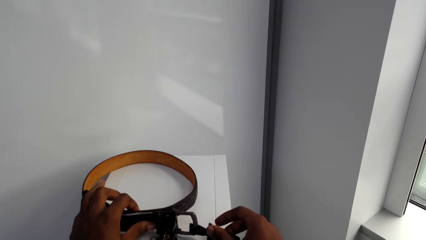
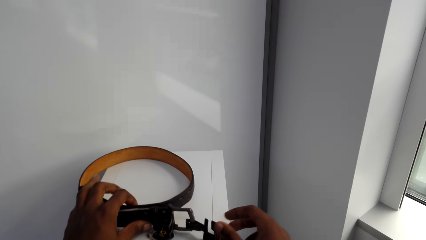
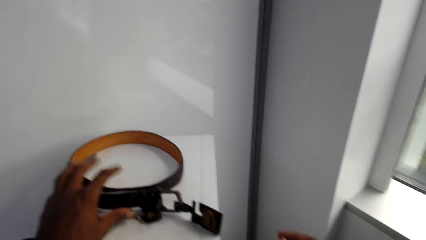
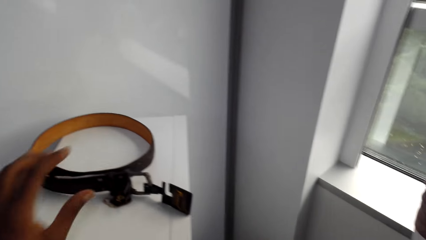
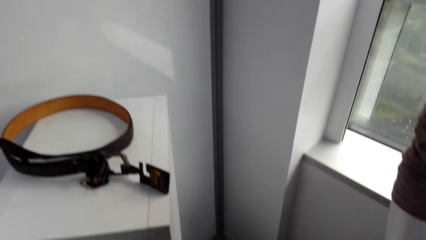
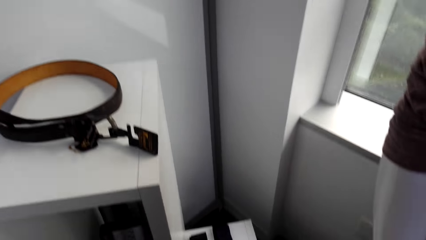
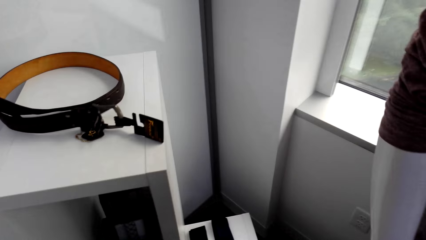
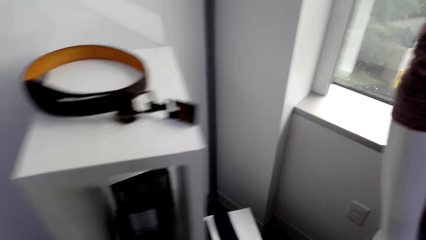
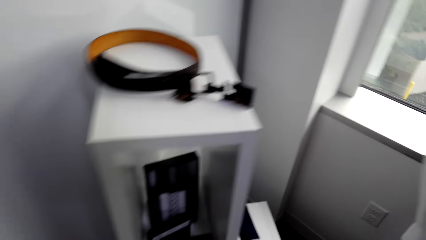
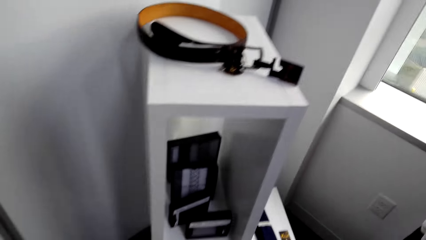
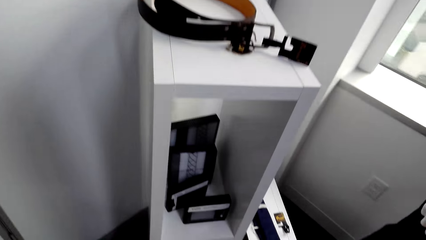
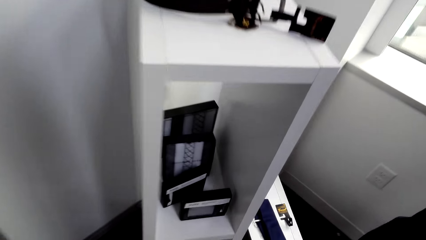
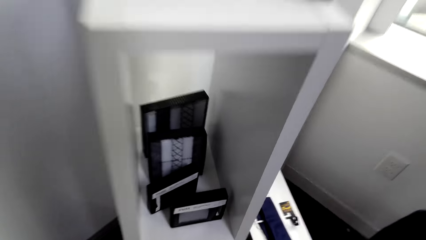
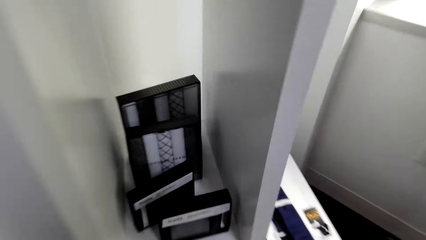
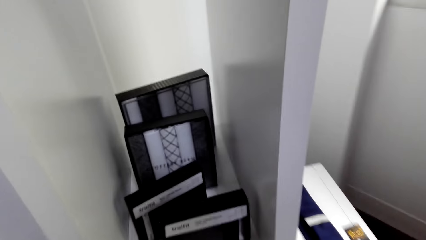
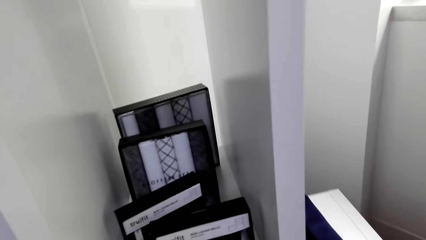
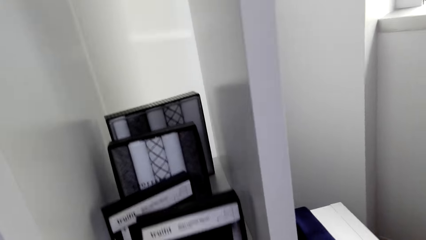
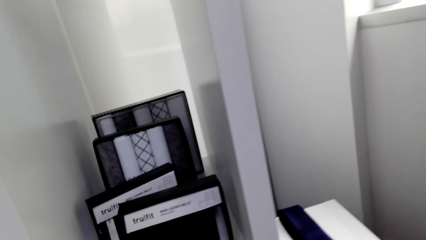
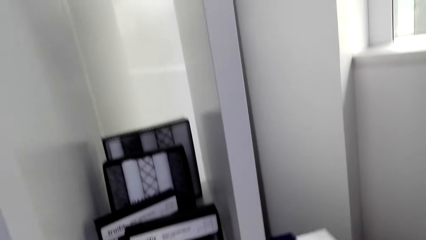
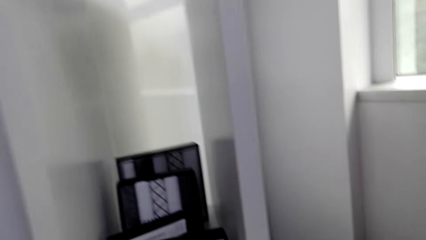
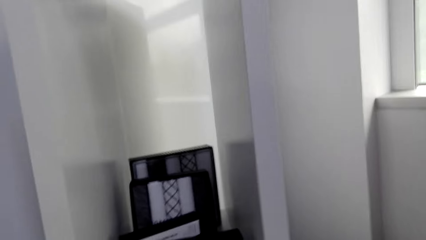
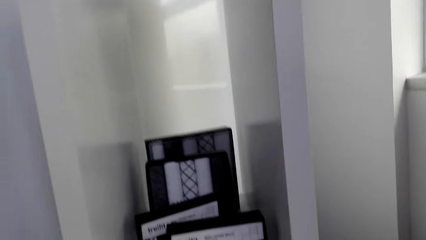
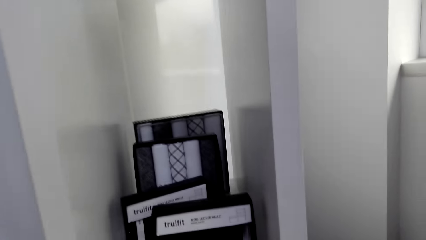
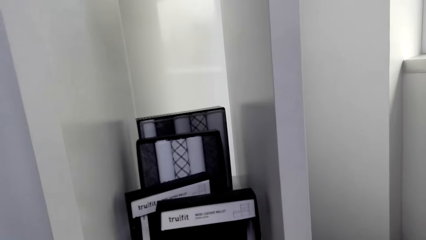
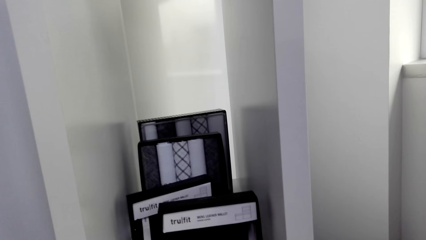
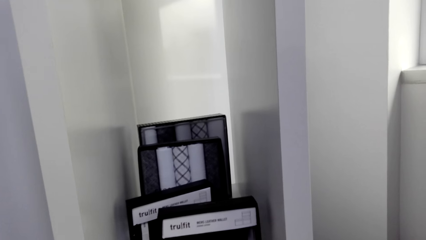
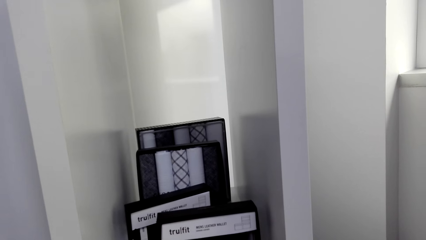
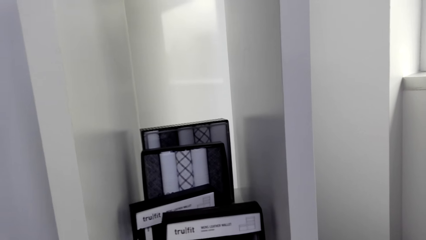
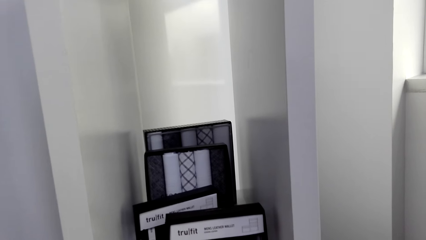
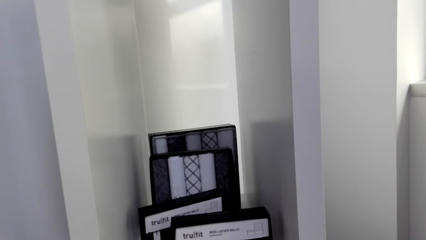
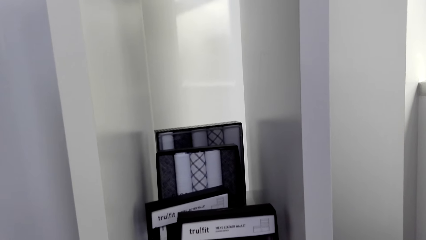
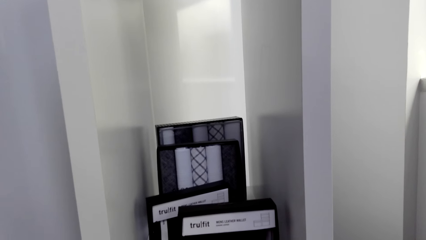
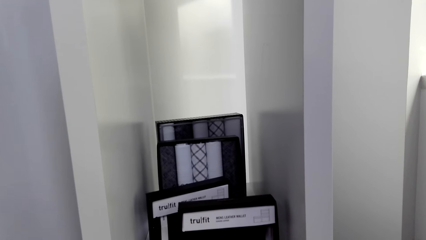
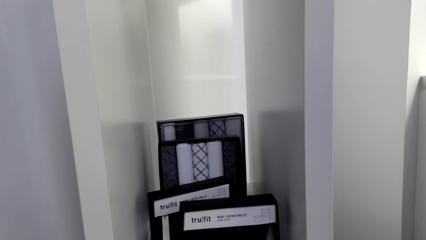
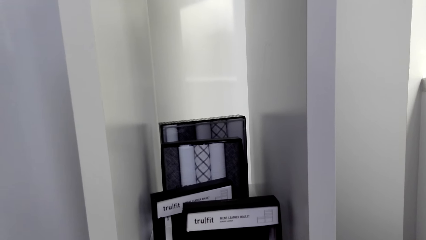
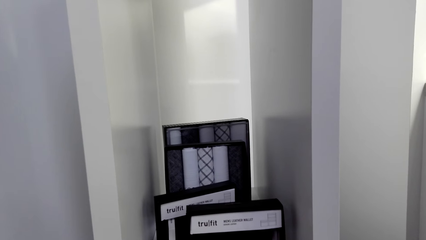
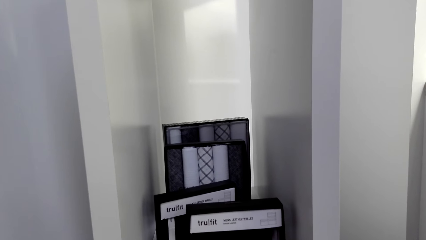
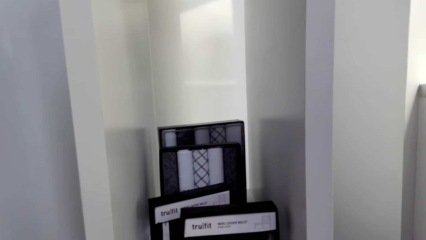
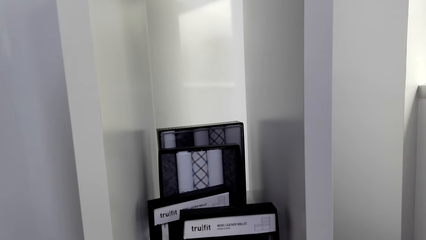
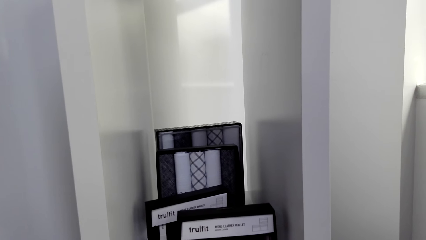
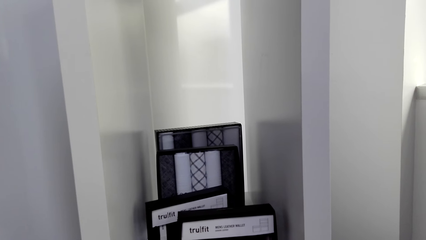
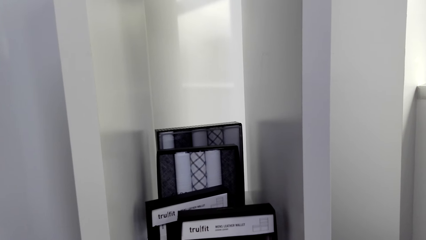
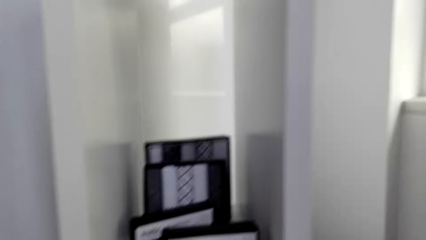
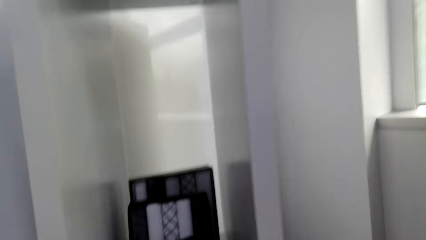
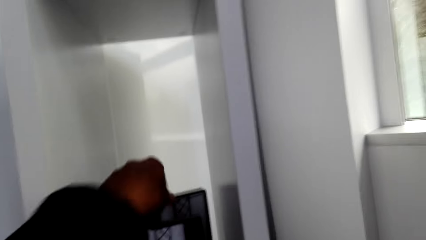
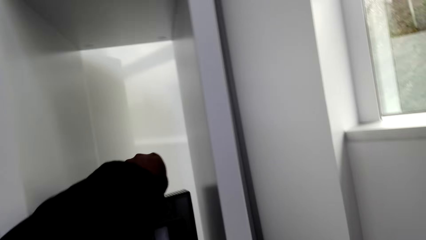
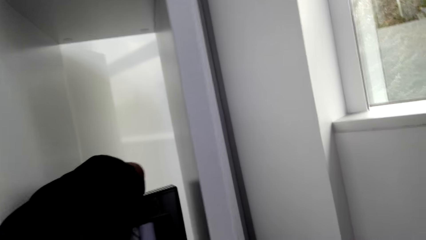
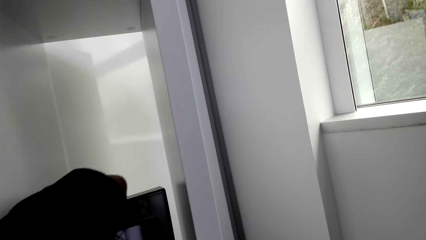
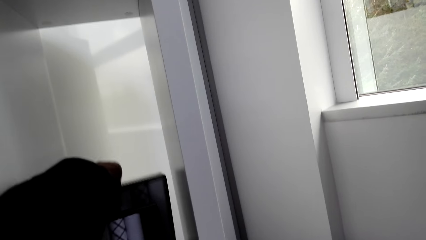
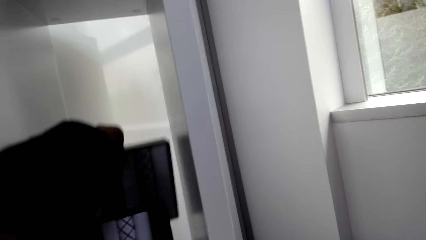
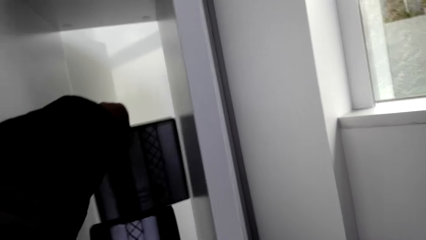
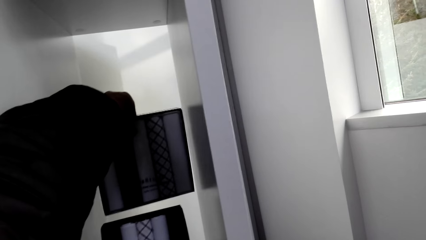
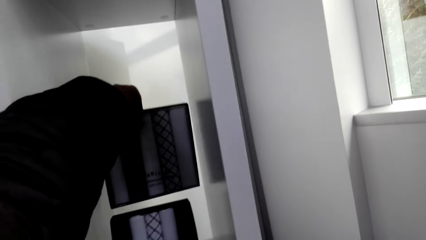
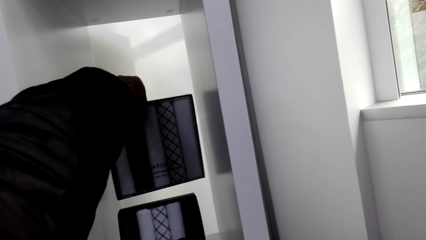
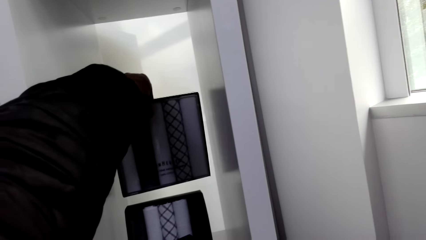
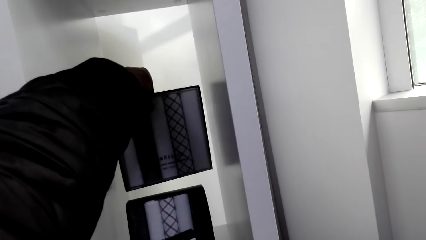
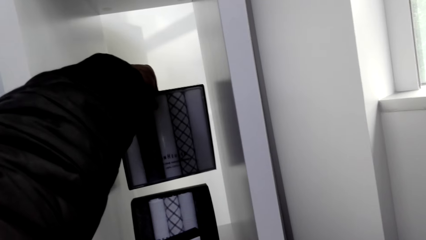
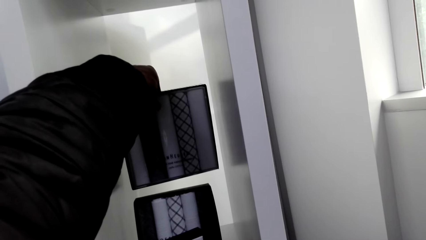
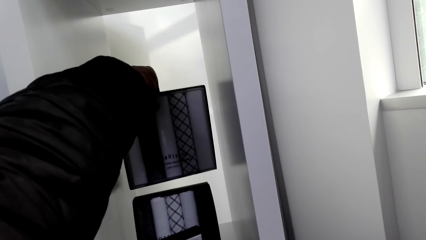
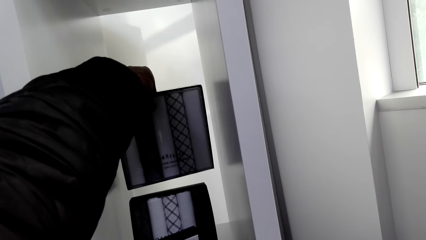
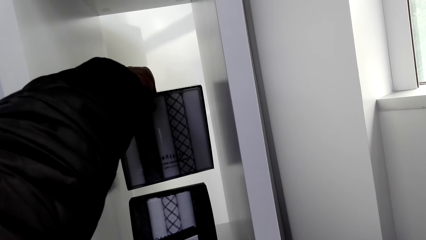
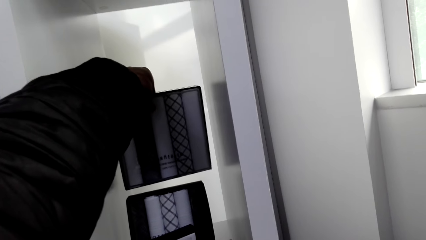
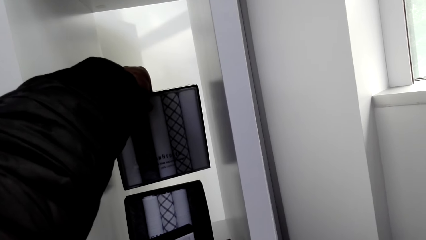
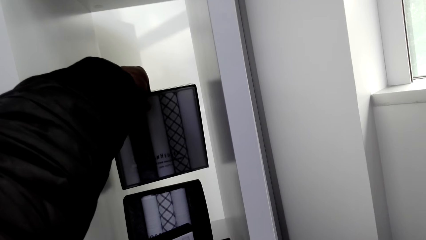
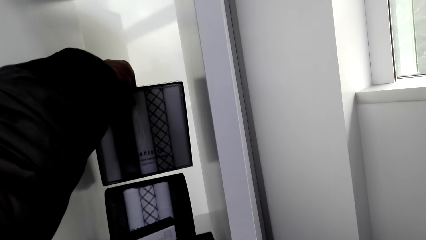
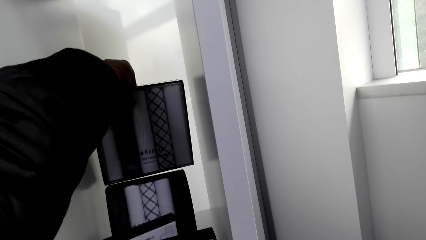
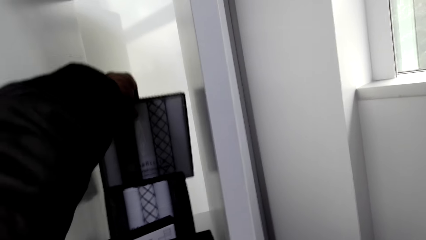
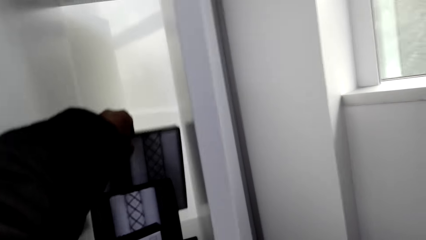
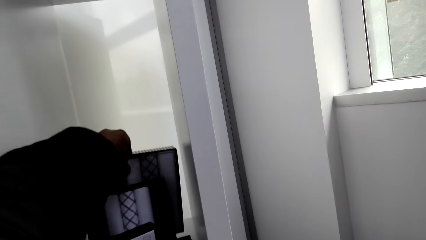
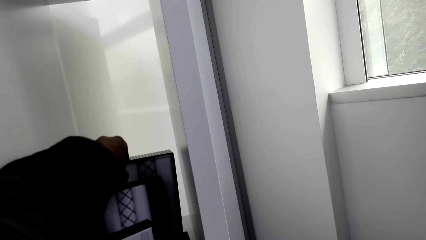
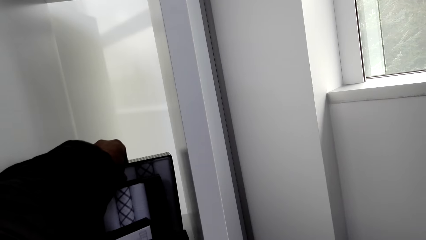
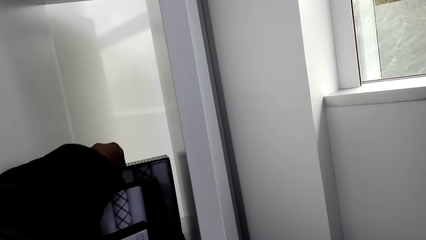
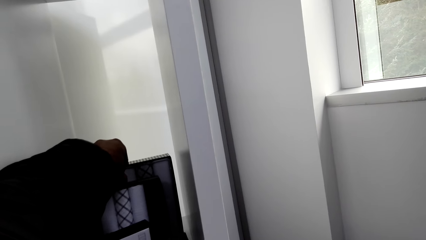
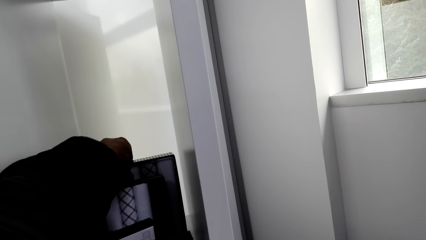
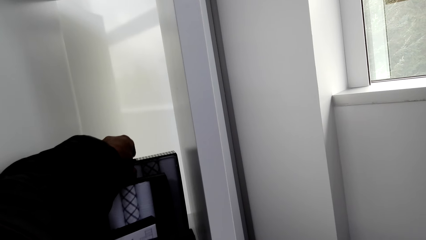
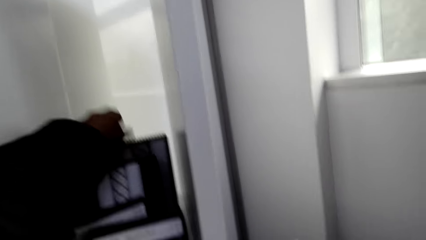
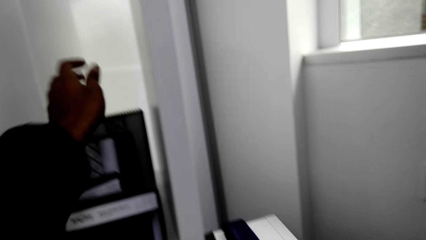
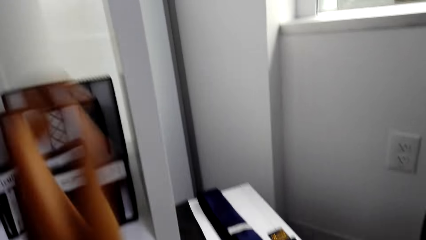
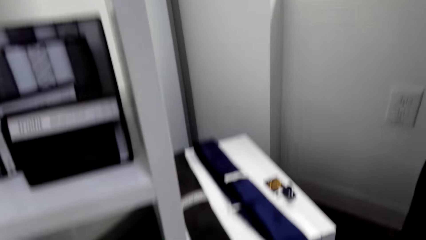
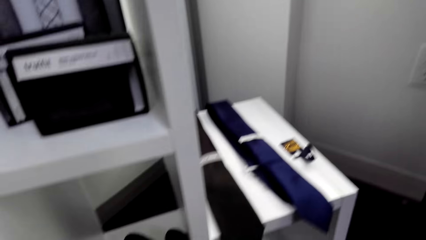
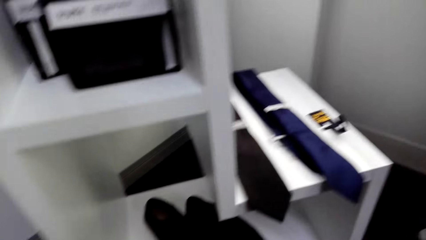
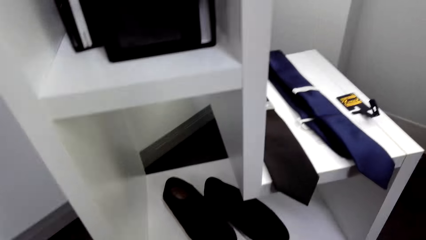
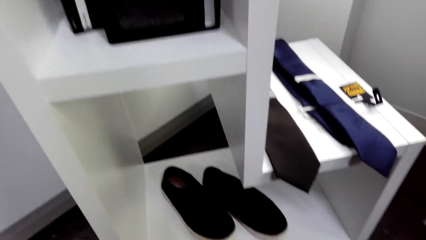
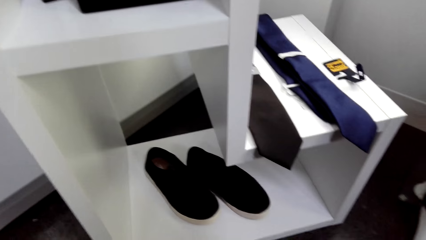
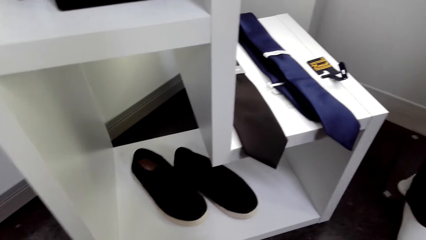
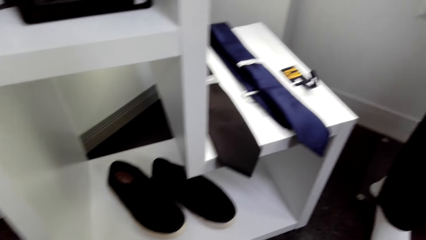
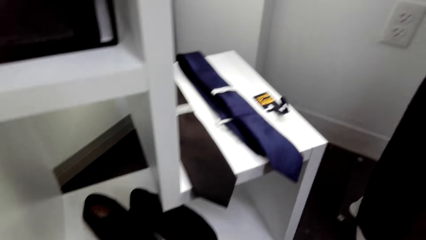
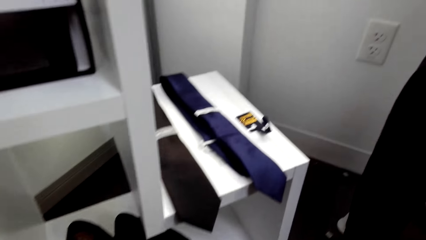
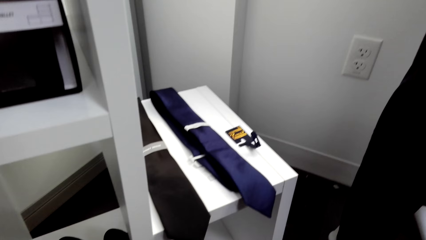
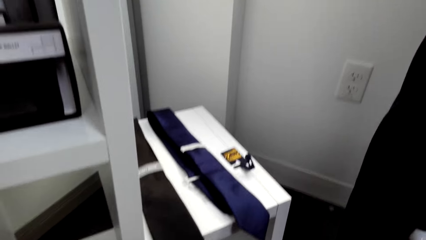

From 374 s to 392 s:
The camera wearer returns the belt on the table. They squat down and look at the wallets, handkerchiefs in the shelf. They look at other custom shirt boxes. They lift the handkerchiefs in the shelf. They pick one custom shirt box. They hold the handkerchiefs, look at the handkerchiefs, and put the handkerchiefs down. They return the custom shirt box. They look around.
